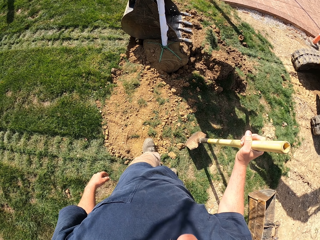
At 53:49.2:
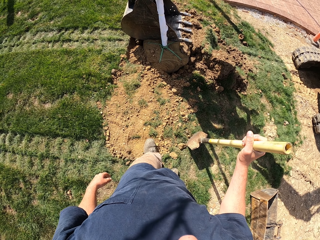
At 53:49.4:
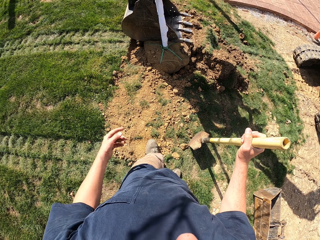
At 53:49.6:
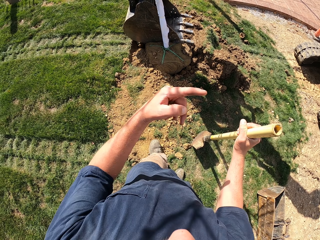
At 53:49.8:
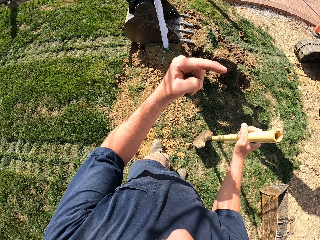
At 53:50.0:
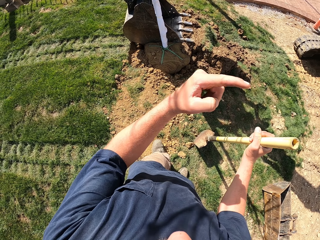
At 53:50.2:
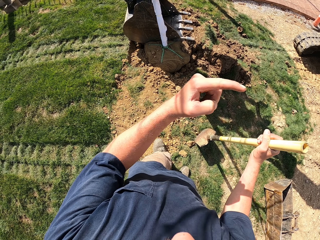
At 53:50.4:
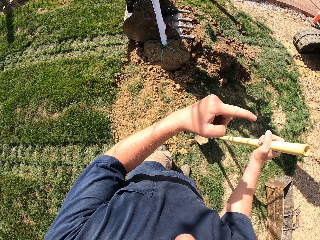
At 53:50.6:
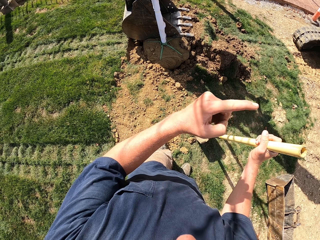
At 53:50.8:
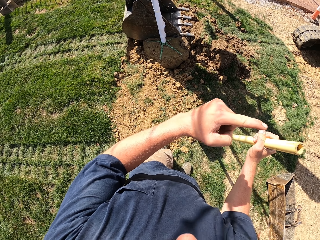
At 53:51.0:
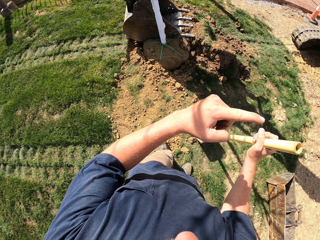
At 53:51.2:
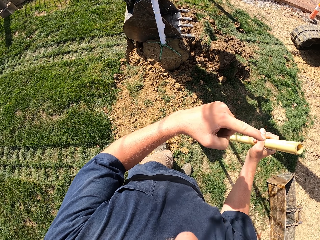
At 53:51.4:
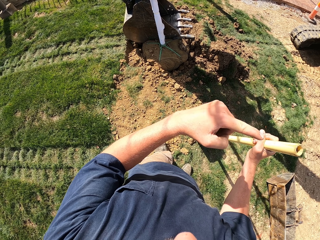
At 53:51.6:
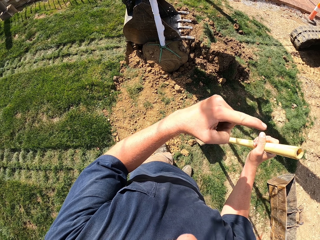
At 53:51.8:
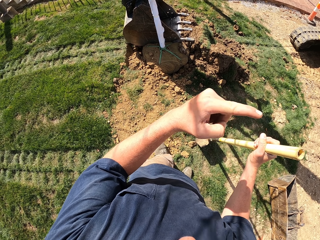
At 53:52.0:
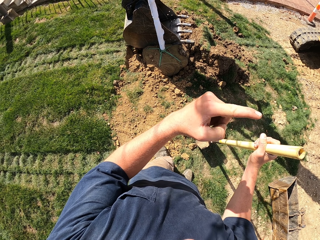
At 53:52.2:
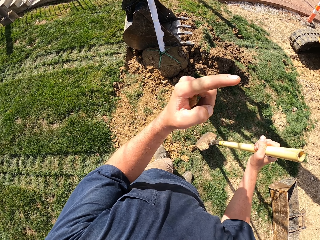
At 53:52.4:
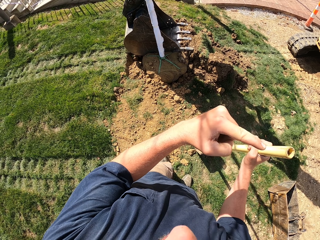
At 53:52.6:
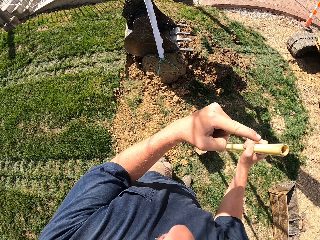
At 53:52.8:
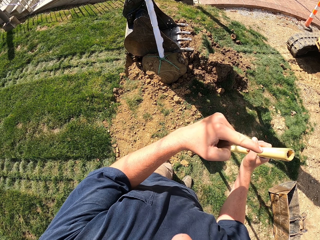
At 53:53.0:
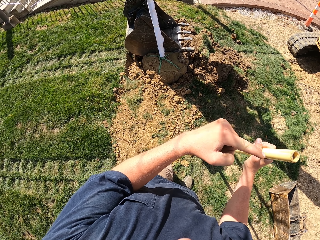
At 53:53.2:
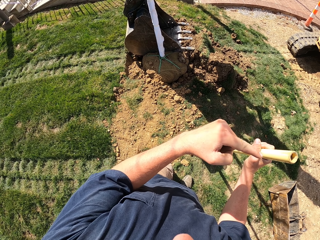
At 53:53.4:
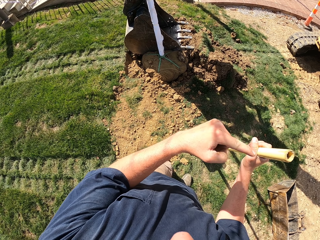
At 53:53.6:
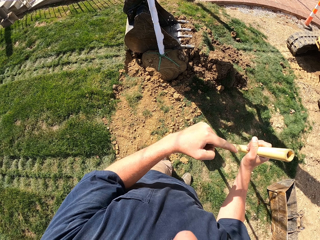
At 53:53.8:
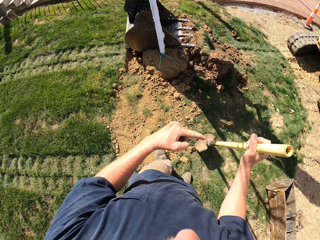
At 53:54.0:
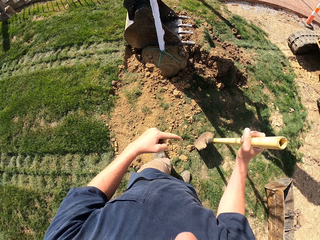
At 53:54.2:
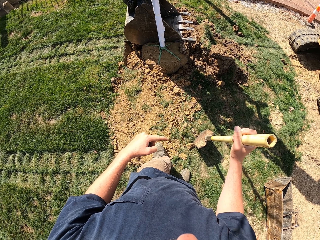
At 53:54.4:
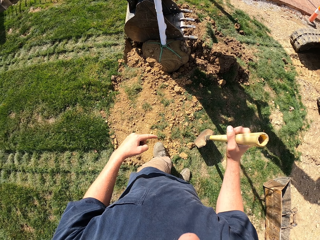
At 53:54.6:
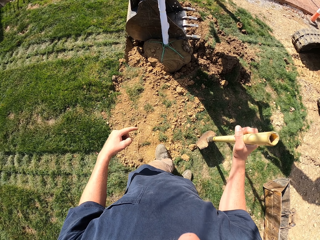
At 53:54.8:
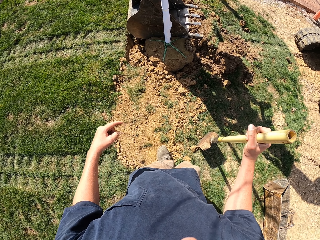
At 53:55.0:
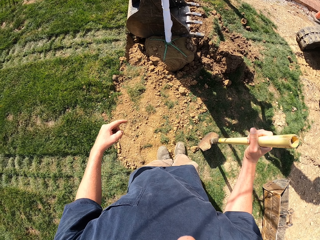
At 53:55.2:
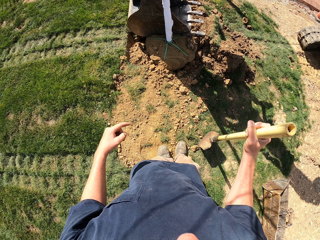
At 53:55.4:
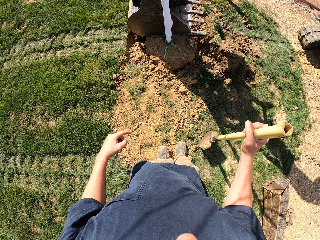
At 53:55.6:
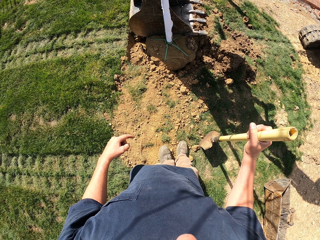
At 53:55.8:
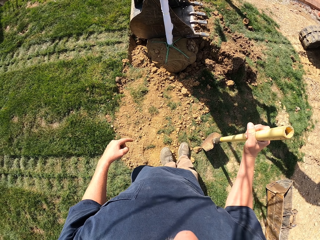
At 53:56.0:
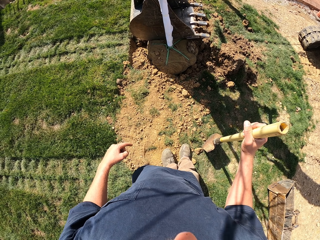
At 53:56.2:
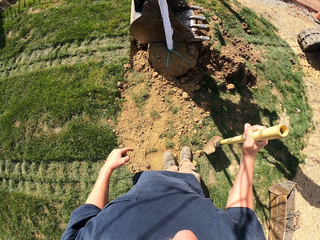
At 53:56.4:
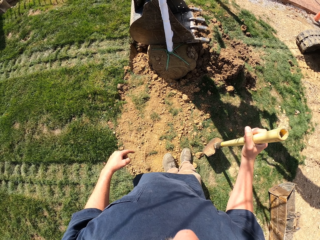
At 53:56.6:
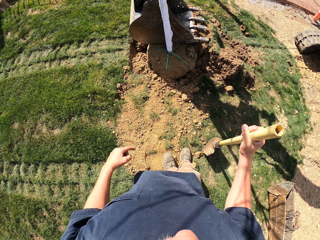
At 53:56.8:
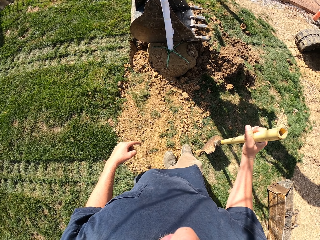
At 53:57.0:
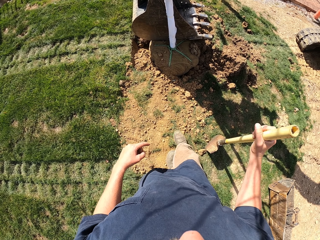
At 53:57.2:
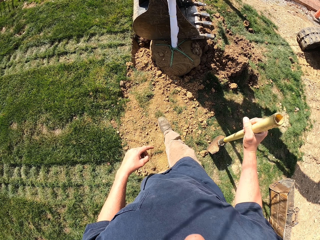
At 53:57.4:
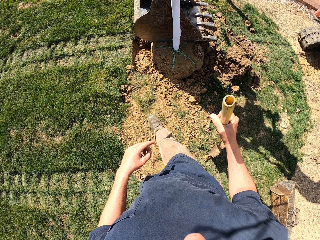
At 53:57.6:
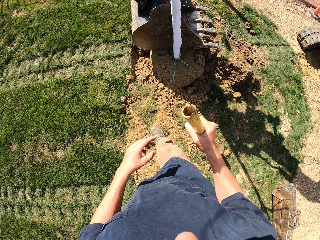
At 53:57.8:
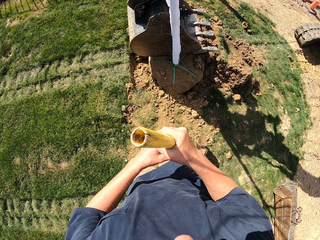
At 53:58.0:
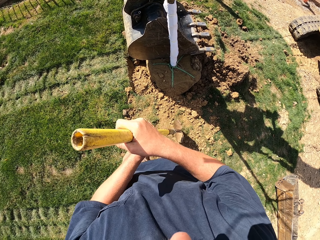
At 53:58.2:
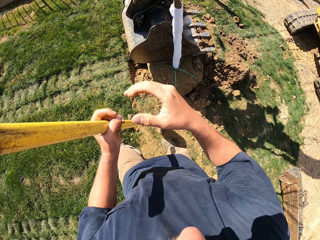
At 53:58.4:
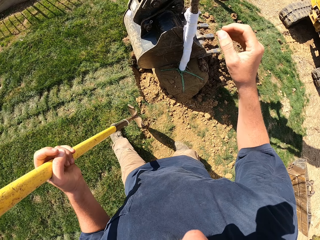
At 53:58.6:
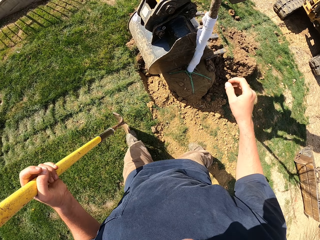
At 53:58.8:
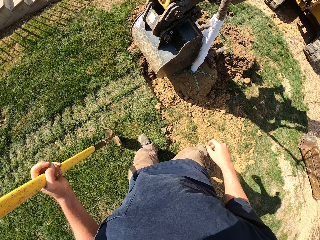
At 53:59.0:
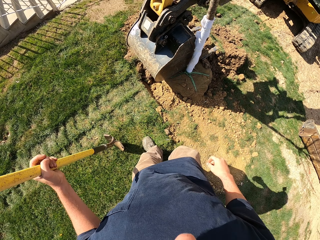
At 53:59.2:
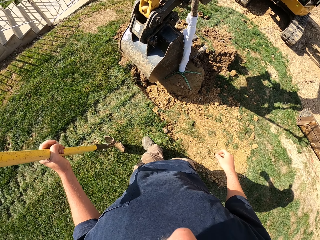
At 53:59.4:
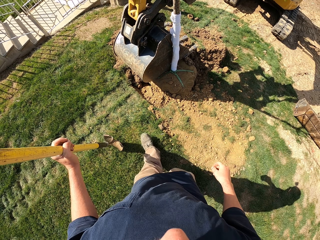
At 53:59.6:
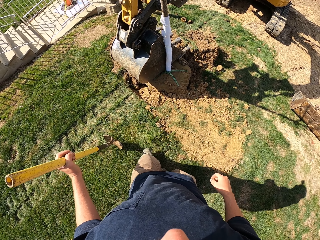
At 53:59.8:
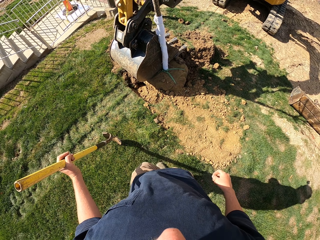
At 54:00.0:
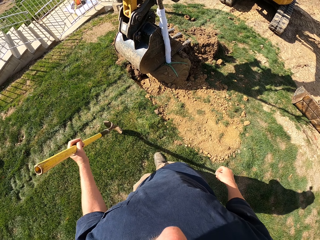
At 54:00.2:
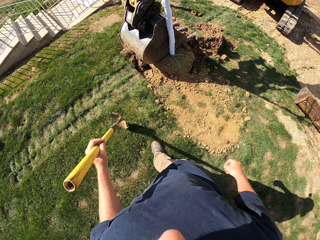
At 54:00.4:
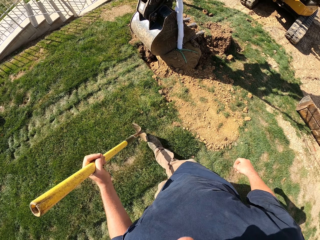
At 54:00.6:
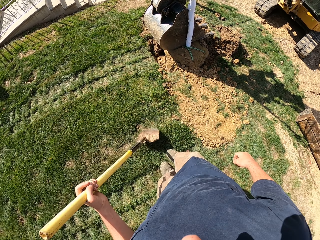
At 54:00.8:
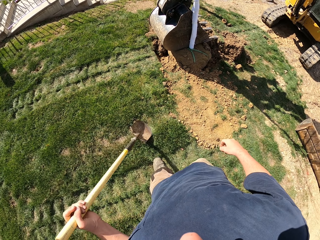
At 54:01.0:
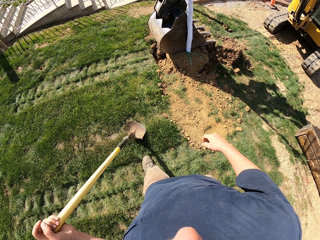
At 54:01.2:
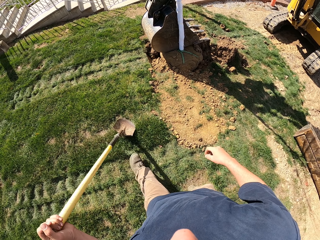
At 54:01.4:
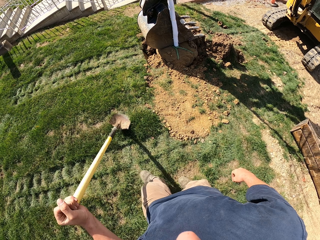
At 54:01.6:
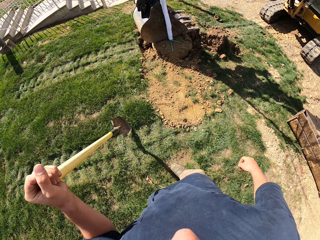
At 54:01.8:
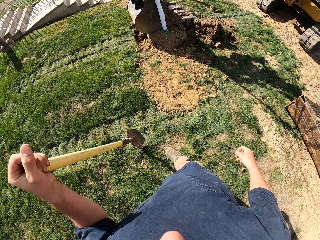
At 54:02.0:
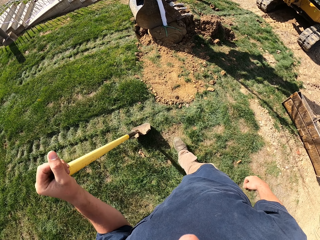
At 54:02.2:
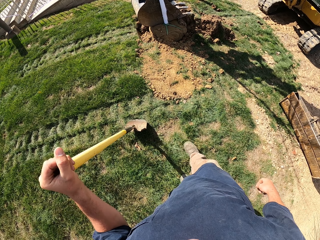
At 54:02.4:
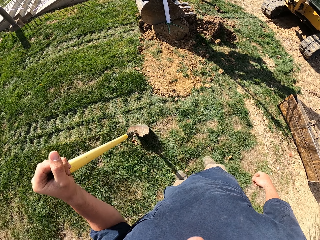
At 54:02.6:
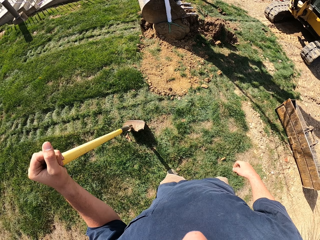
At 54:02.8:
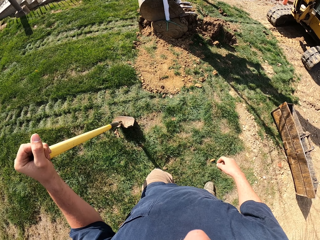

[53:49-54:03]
The camera wearer lifts the left hand and shows a direction. They make a step and look around. They transfer the shovel to the left hand, move both hands, walk around, and move back.

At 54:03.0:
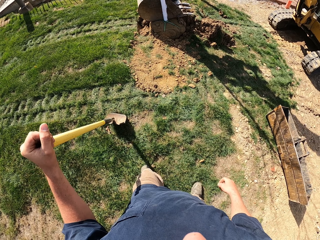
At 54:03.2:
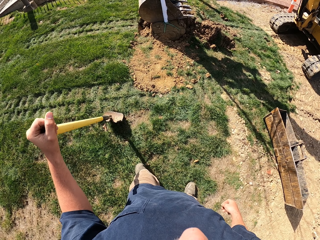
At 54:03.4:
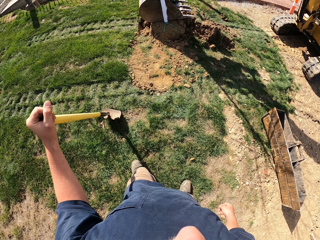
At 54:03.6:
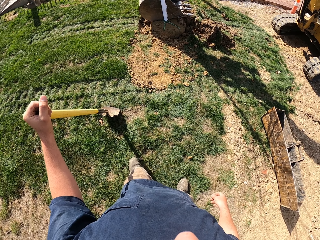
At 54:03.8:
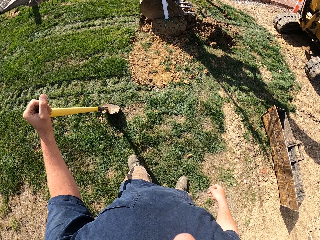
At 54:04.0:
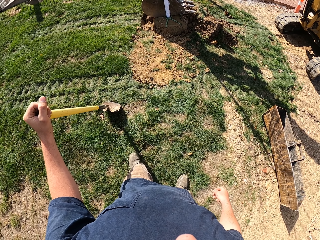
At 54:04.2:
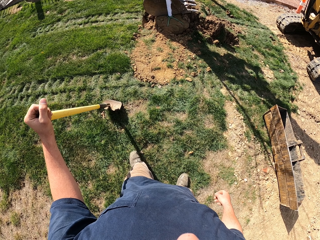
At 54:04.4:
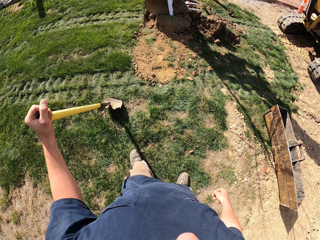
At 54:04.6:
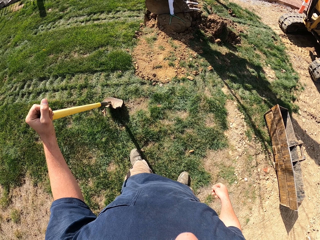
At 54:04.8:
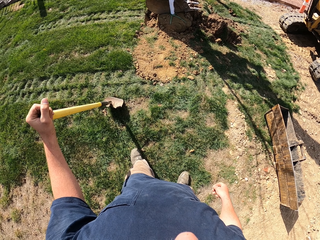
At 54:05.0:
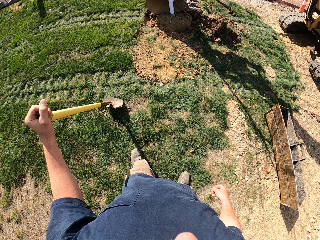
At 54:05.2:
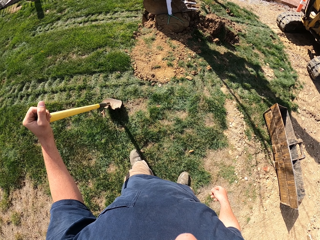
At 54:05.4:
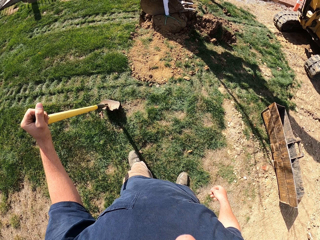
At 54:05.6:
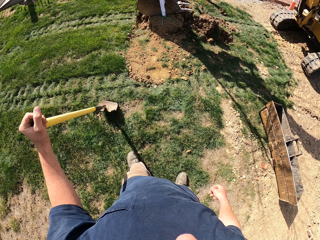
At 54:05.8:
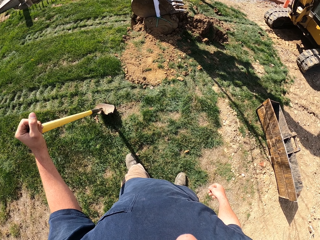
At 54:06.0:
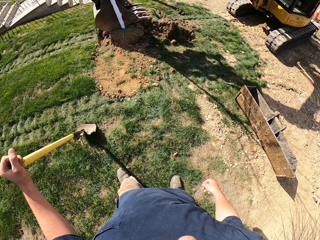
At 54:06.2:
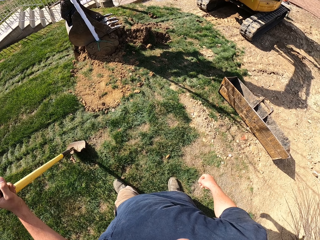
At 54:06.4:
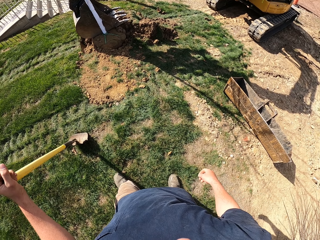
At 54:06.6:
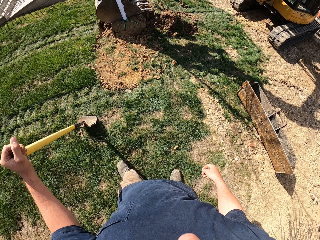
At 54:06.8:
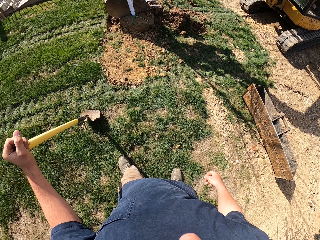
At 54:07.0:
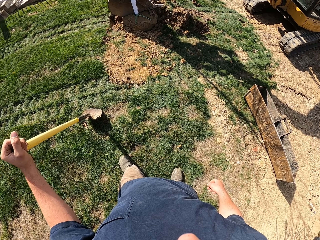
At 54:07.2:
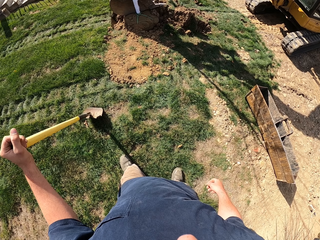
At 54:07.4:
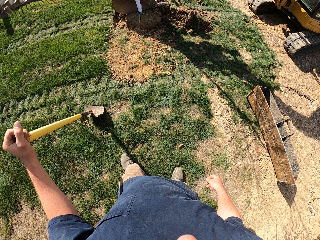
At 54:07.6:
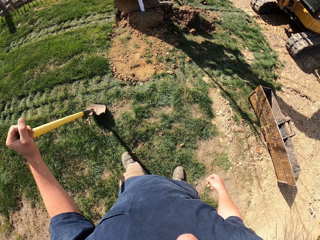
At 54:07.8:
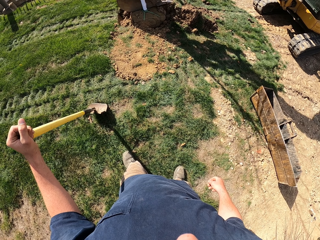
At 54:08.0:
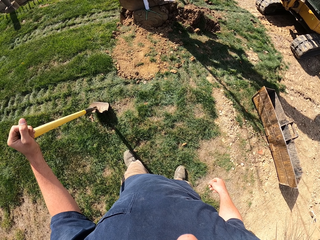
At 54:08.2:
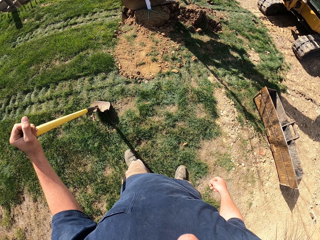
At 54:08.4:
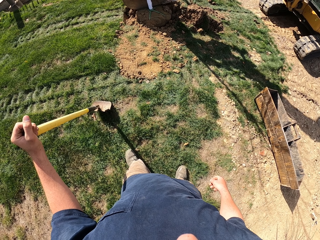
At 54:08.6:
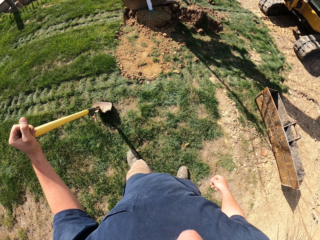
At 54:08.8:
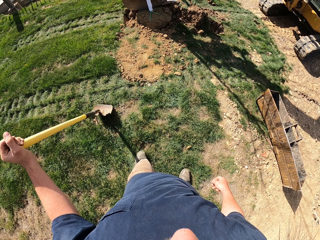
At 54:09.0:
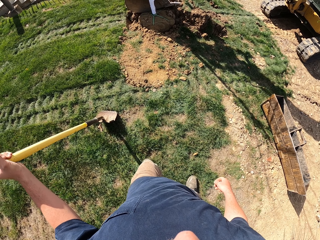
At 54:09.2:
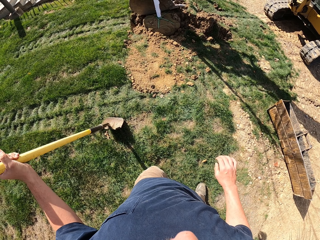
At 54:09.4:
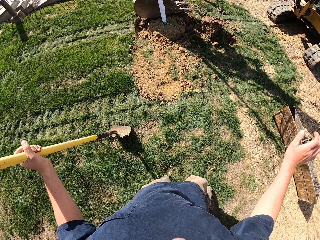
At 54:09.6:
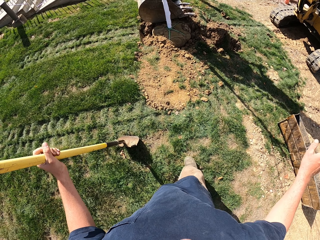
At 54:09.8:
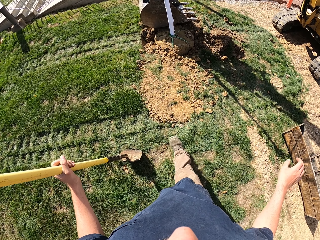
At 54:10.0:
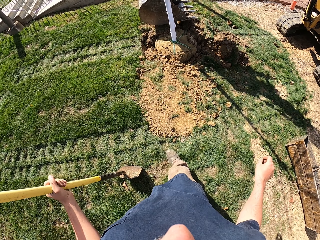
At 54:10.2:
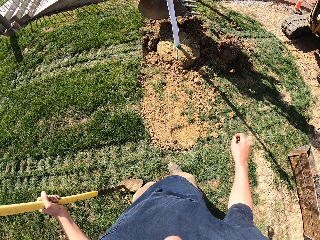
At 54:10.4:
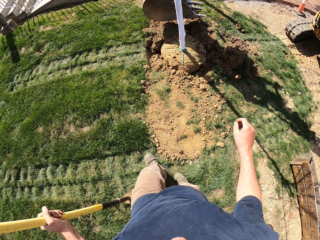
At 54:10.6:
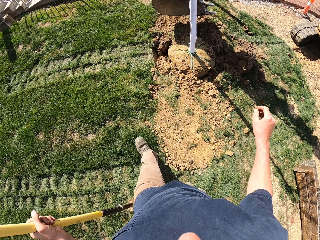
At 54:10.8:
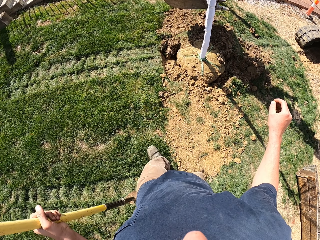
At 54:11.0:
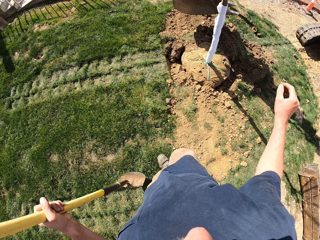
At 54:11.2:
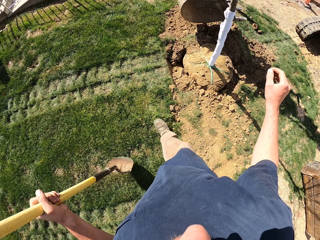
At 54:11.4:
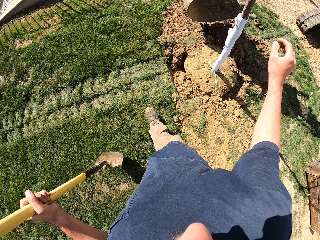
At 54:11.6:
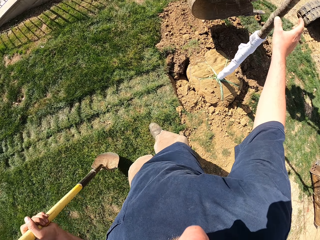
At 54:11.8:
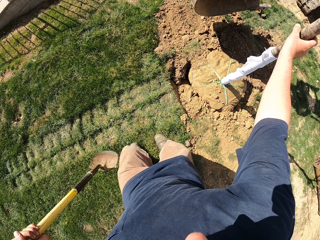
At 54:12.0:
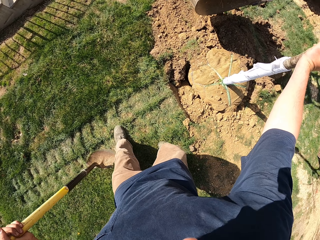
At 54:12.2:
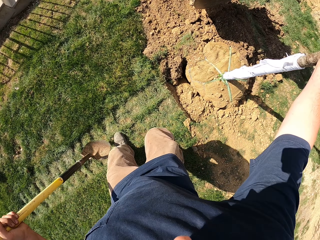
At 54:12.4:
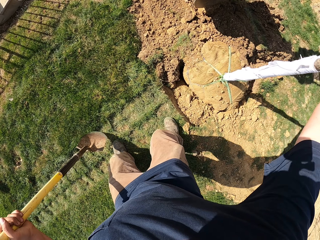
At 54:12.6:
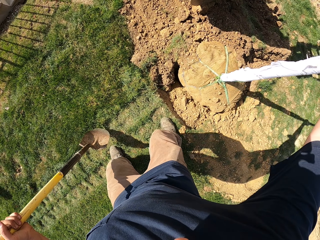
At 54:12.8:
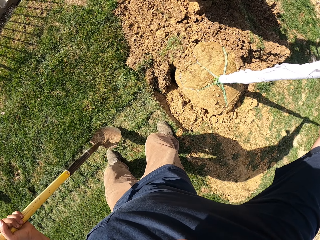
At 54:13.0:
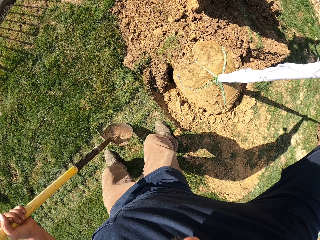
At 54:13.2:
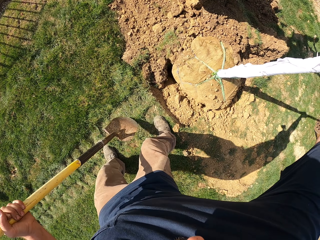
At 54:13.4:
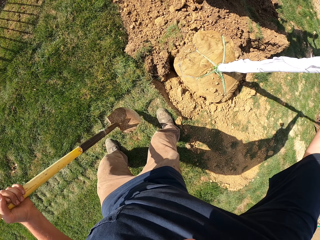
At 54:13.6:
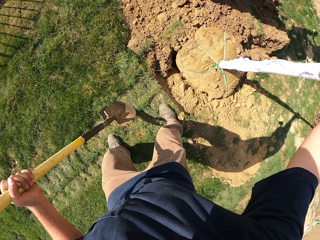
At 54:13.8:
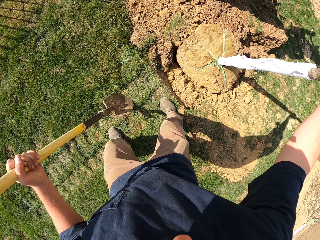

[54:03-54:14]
The camera wearer looks around and walks around. They hold a pole tree or stick and push the stick.
